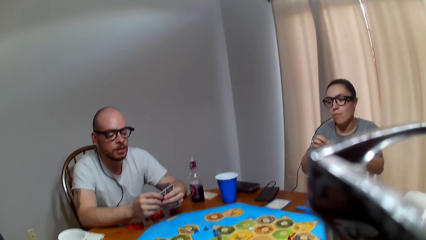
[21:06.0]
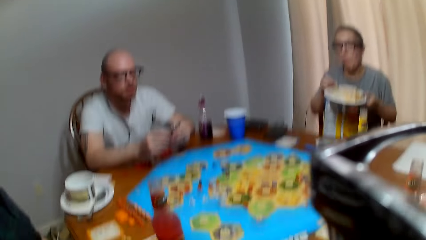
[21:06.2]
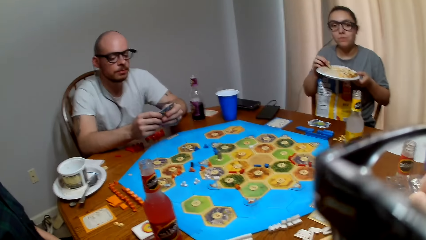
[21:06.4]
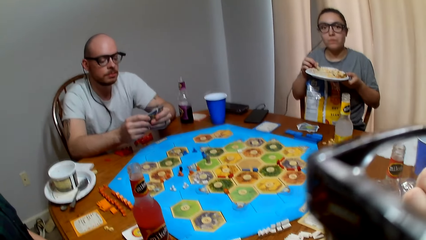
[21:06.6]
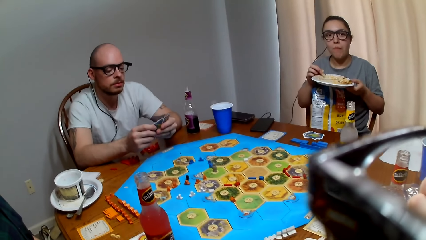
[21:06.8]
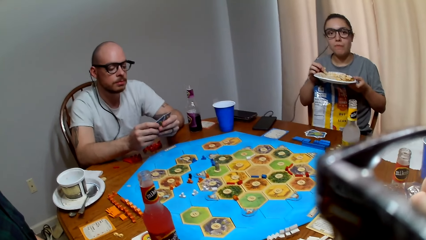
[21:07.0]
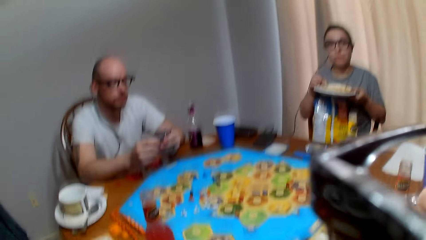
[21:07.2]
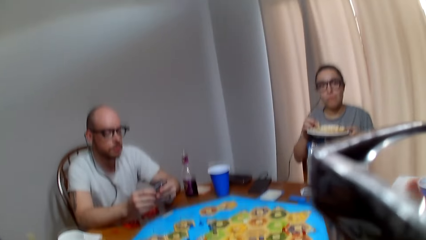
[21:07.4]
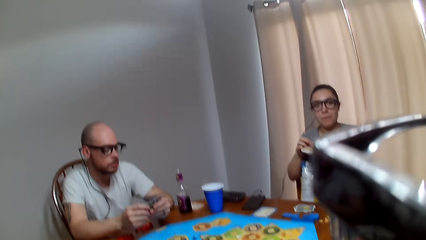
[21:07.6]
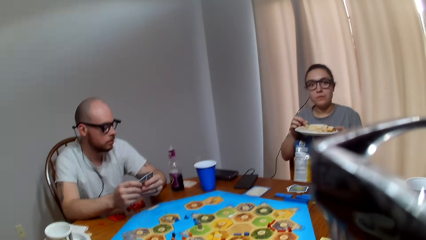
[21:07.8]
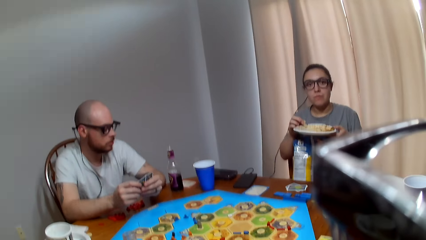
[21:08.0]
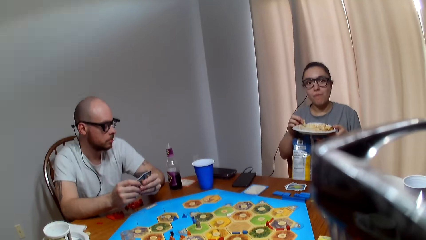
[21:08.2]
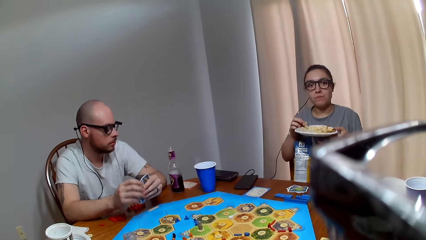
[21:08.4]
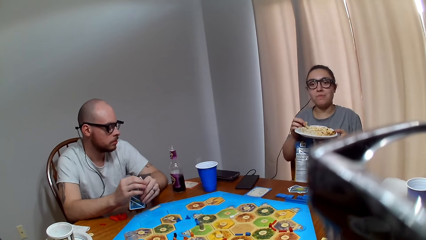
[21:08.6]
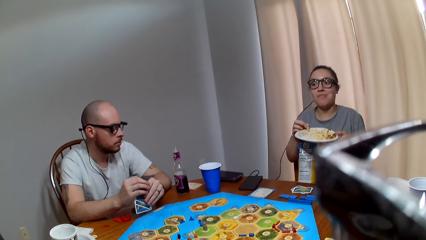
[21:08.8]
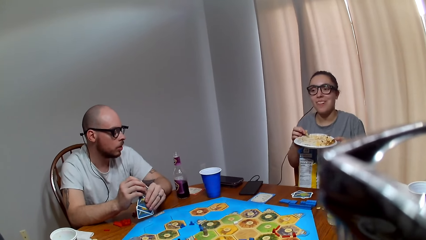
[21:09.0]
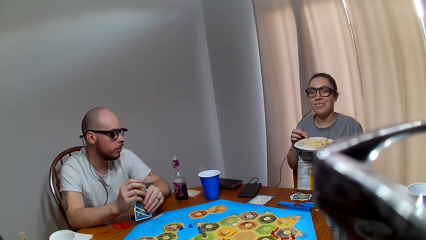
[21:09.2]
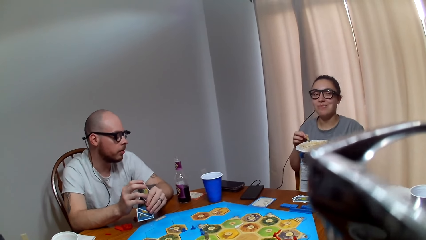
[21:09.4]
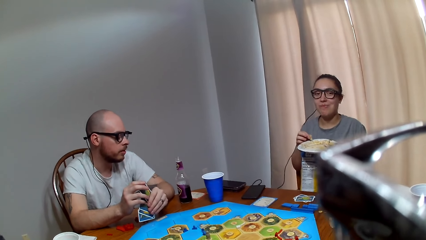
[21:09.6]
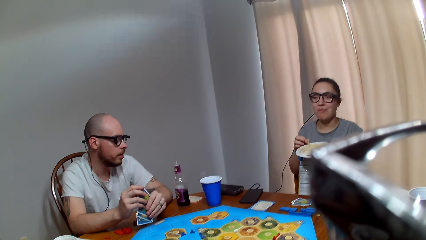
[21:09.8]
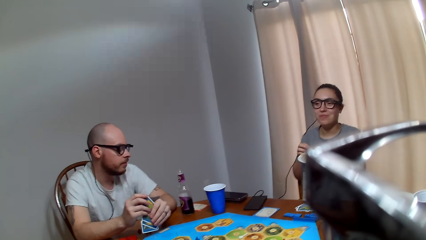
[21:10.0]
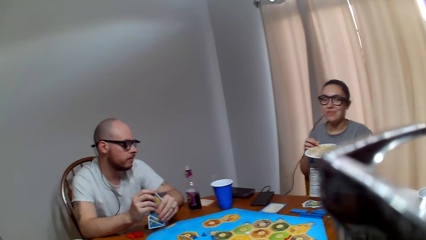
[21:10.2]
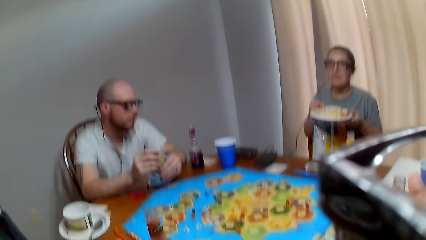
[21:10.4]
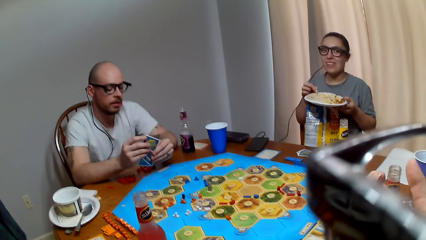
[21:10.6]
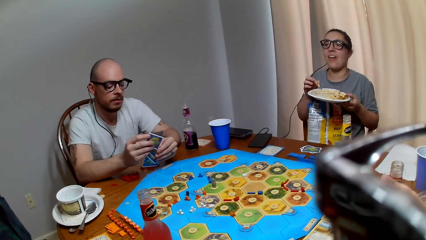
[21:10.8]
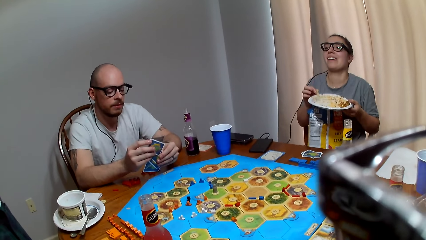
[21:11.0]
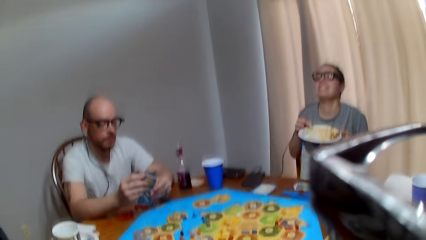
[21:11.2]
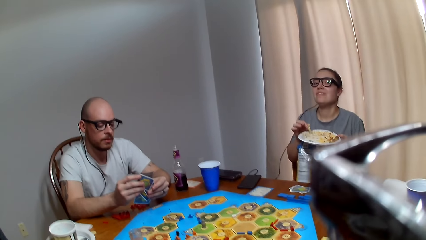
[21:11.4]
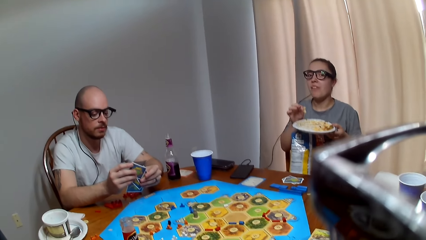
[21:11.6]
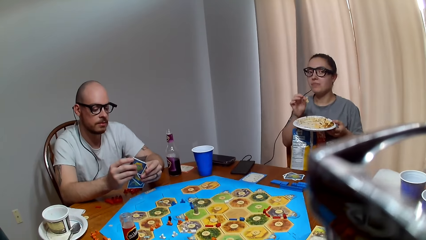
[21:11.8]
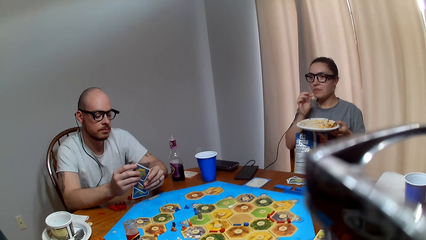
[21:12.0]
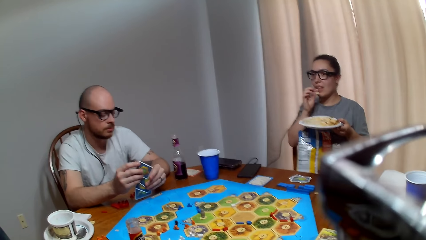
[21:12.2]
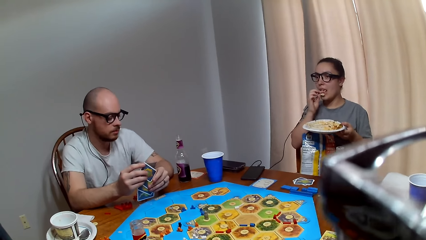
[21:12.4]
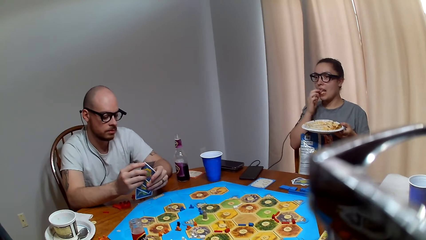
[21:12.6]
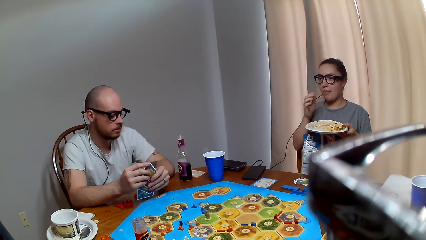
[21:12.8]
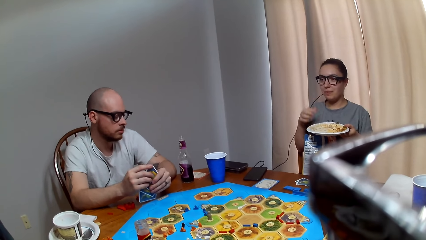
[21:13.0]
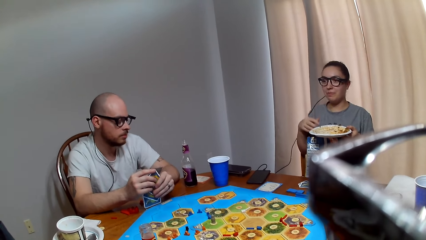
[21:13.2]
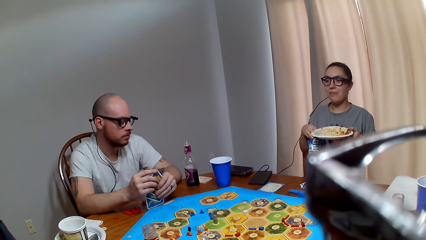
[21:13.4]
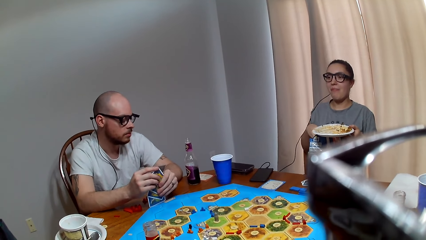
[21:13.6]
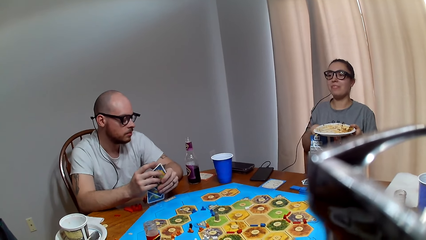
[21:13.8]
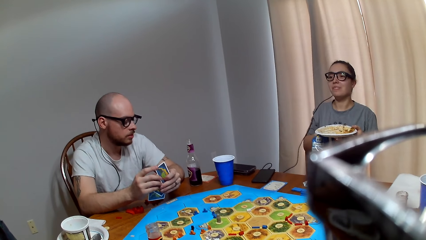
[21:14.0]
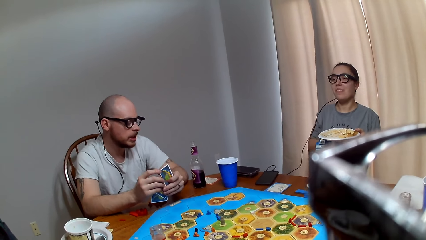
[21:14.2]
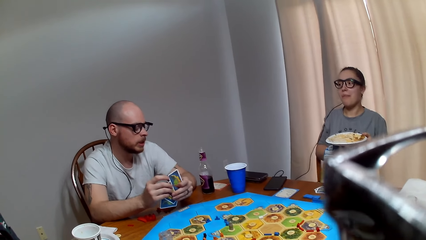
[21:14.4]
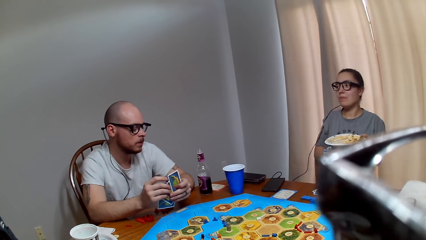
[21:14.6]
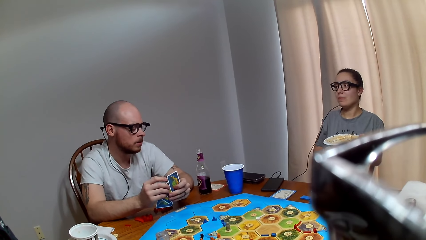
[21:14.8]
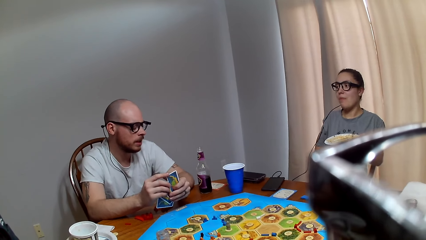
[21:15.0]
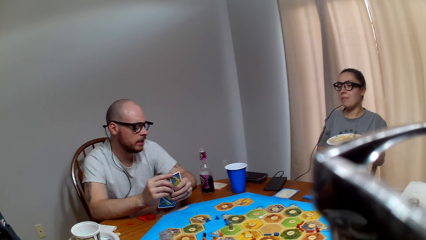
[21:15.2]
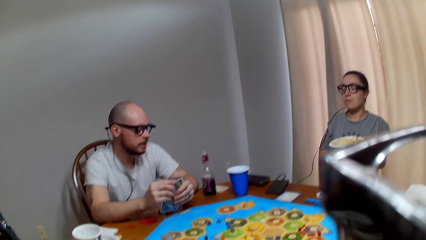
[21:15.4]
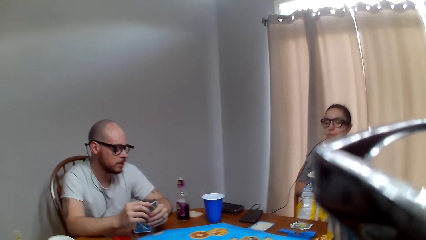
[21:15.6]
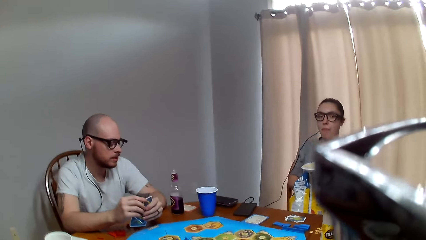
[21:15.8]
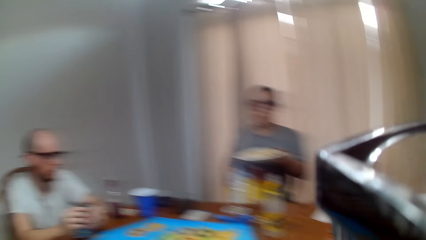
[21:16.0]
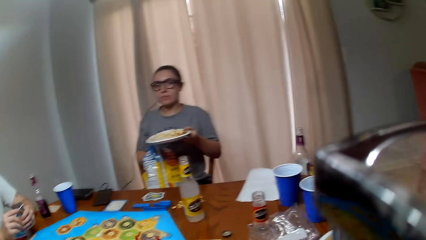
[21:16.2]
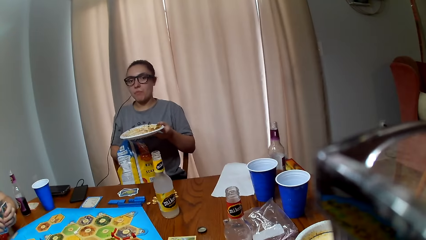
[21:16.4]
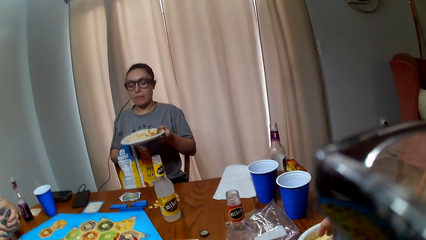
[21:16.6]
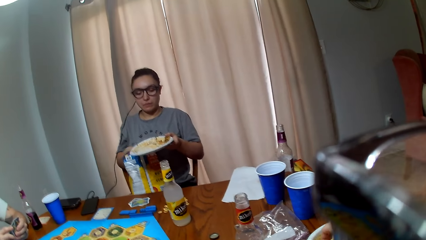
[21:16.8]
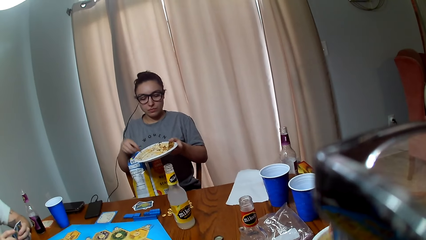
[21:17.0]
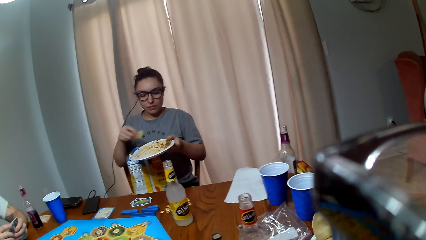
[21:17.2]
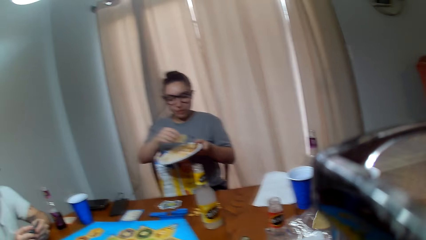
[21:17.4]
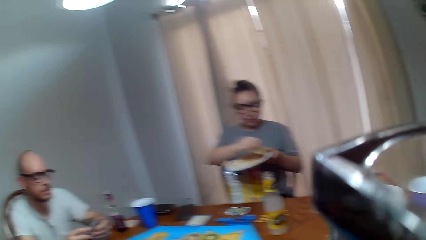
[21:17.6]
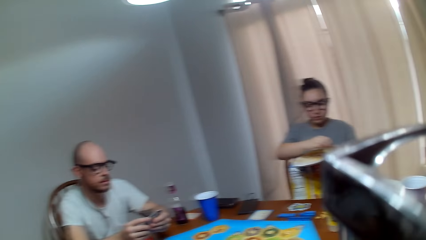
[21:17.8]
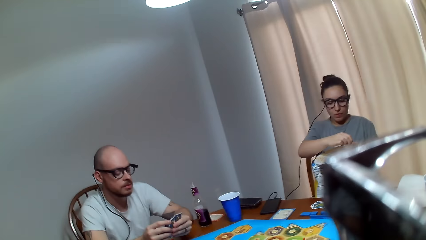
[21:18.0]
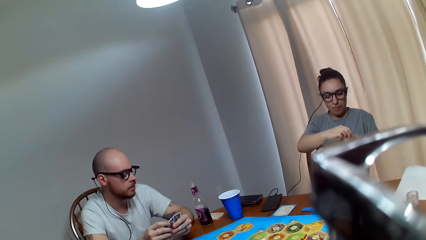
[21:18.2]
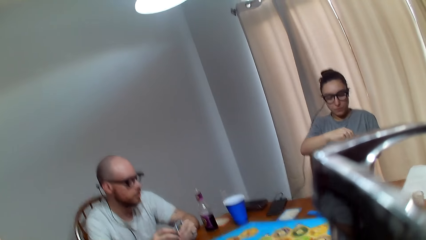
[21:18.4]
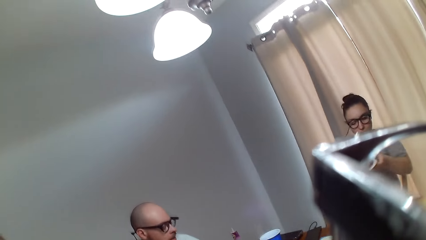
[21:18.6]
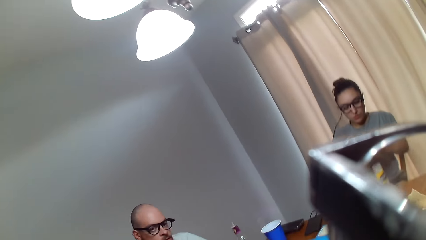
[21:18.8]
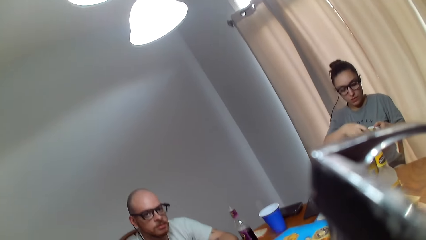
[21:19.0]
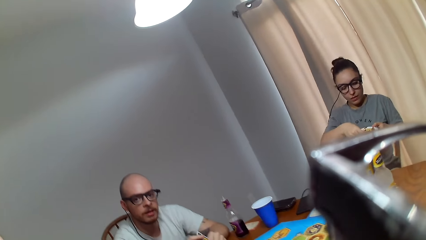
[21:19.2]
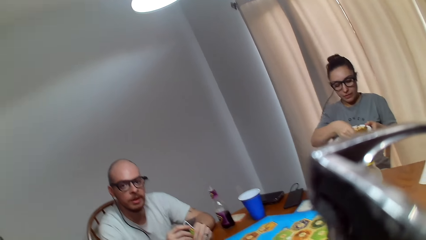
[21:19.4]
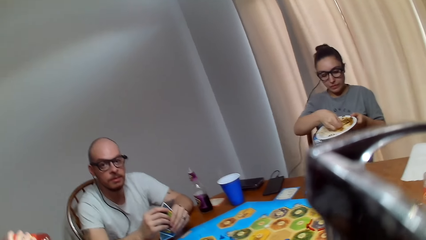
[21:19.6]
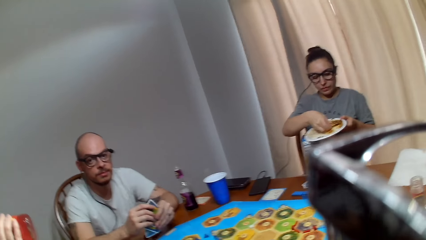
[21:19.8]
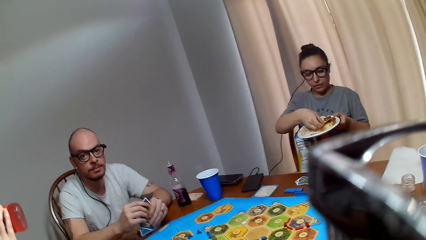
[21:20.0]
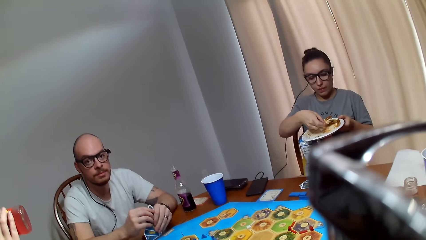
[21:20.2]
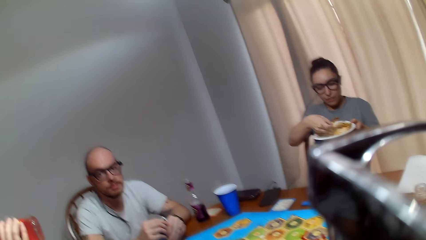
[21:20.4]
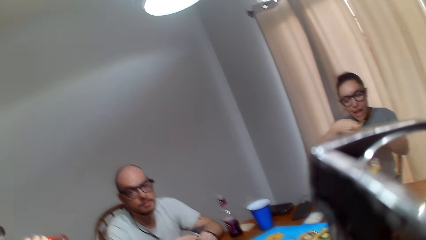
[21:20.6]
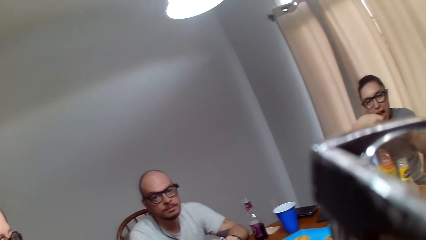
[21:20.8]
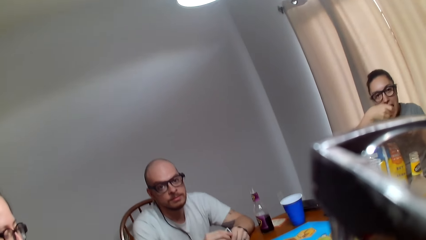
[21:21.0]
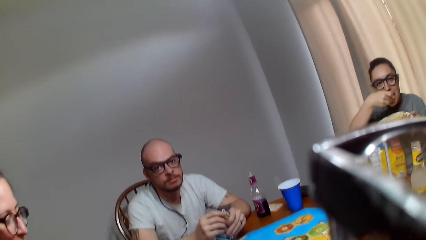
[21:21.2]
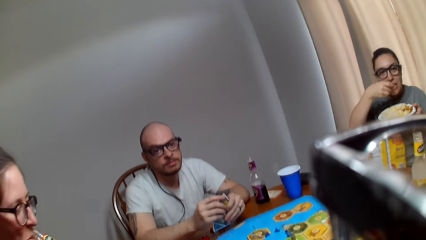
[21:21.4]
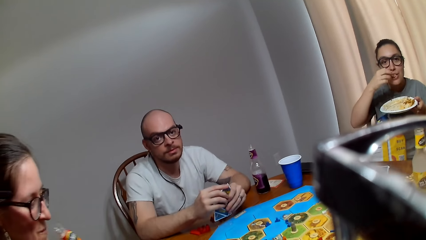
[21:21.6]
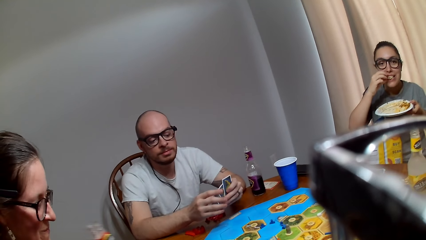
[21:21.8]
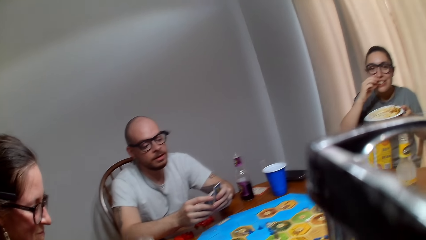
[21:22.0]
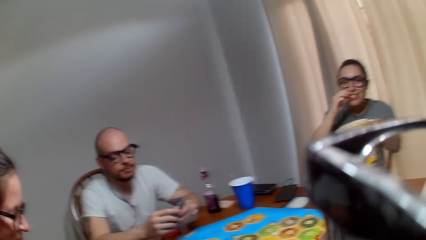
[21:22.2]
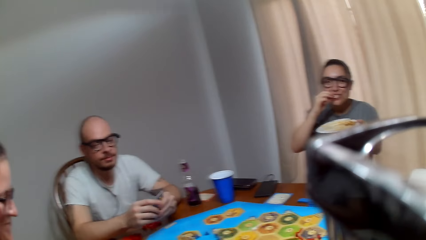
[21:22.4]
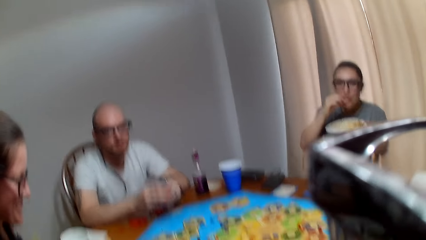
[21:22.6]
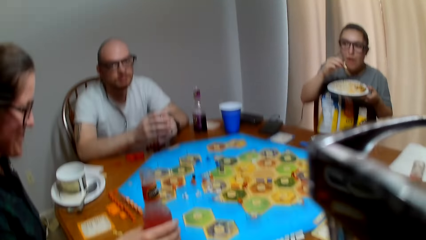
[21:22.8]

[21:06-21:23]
The camera wearer speaks to a man. The man converses with the camera wearer. The camera wearer responds to the man. A woman eats something. The man responds to the camera wearer. The camera wearer speaks to the man. They pick up a snack. The man responds to the camera wearer. The camera wearer speaks to the man. The man converses with the camera wearer. Another woman drinks her beverage. The first woman eats food. The camera wearer speaks to the man. The man responds to the camera wearer.
